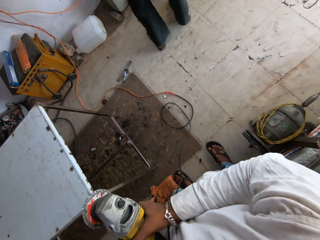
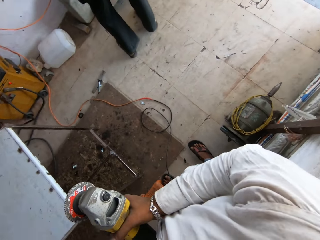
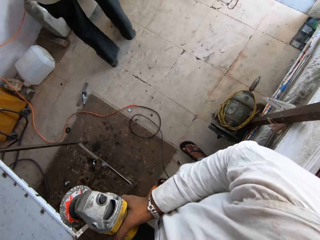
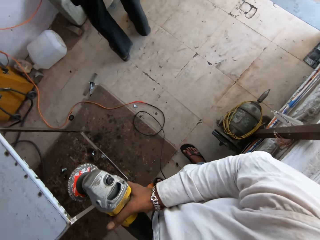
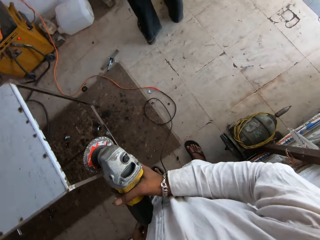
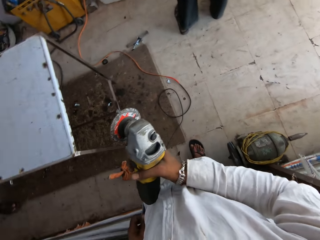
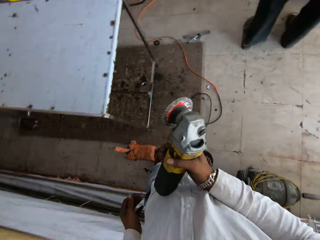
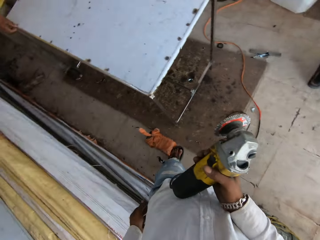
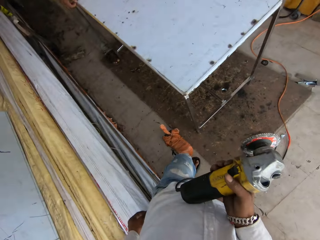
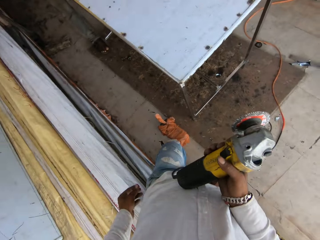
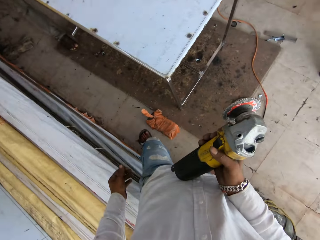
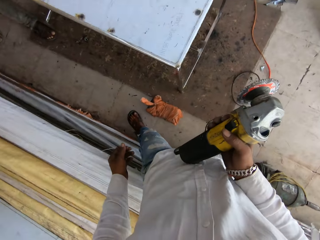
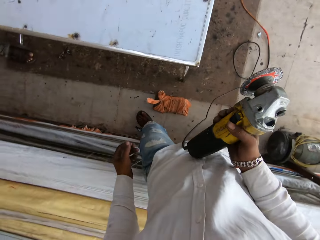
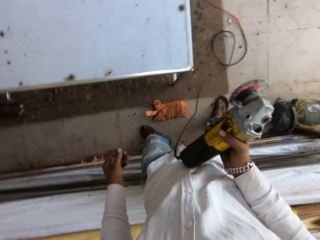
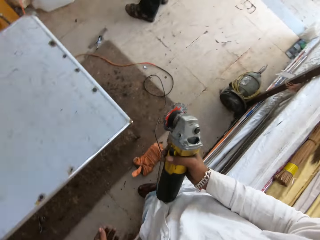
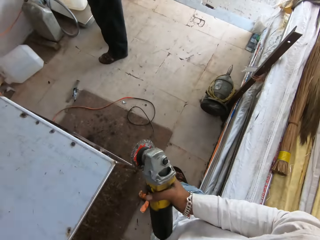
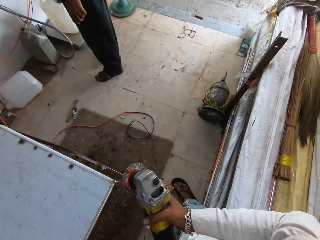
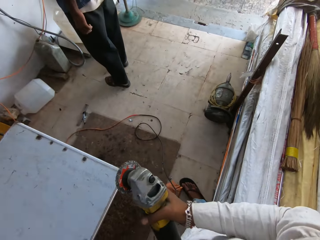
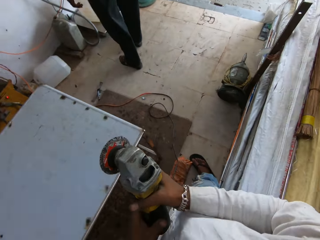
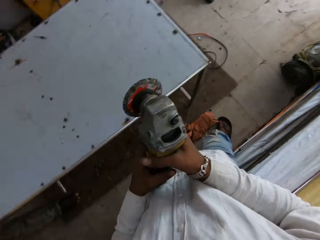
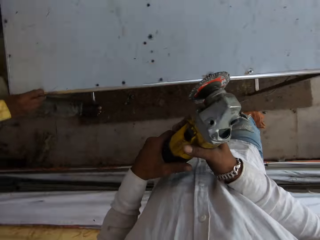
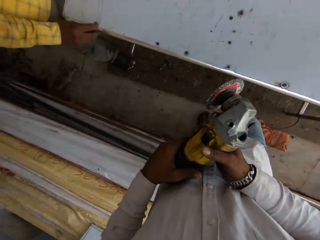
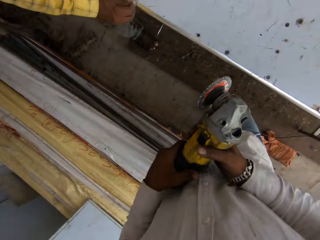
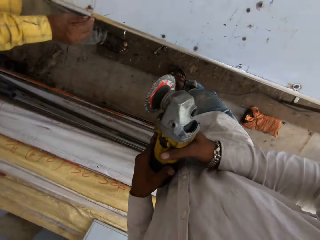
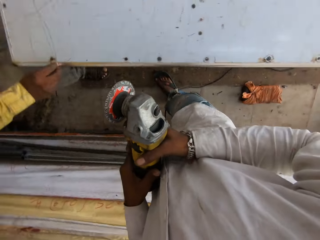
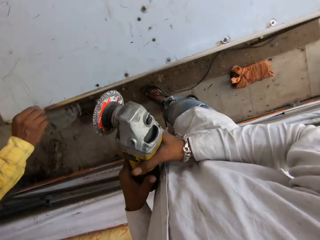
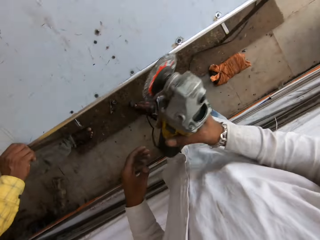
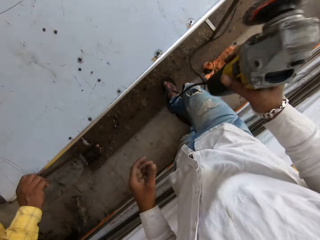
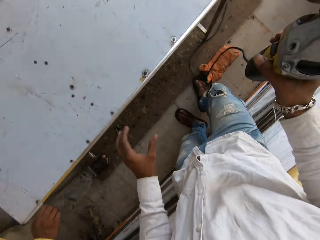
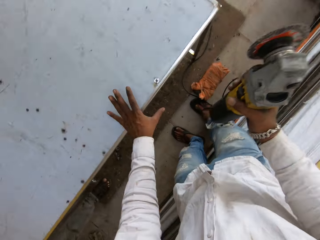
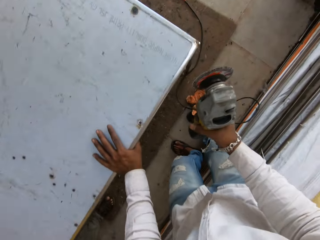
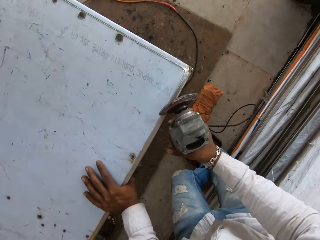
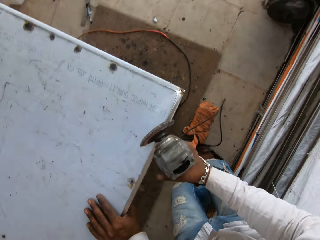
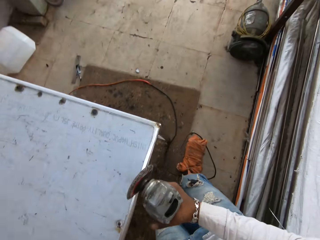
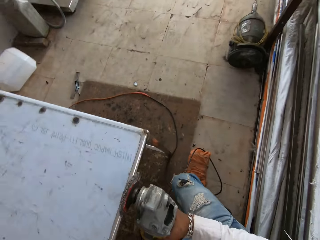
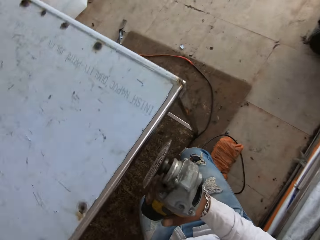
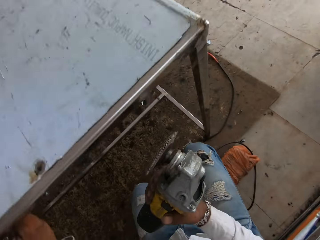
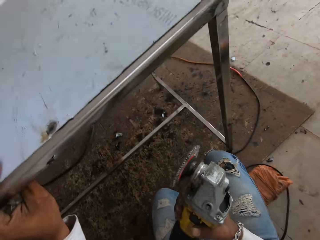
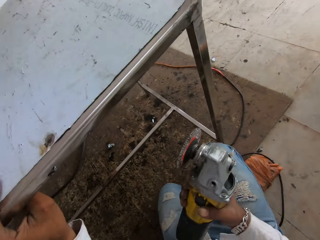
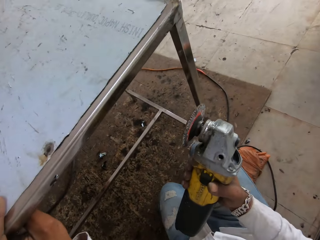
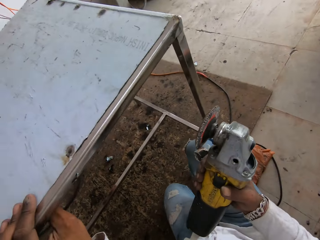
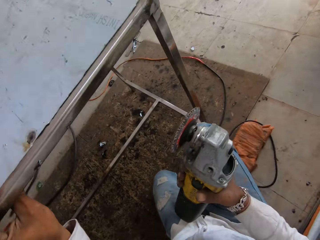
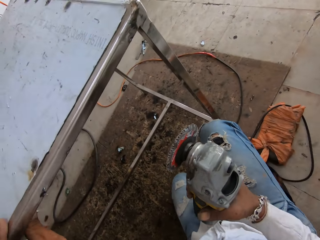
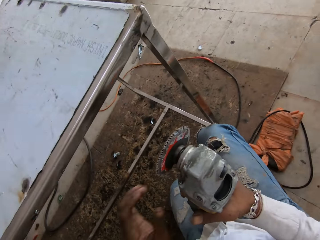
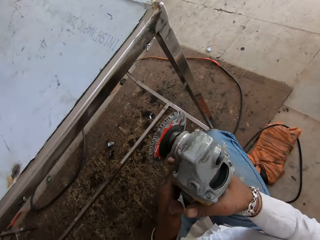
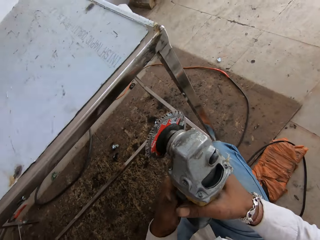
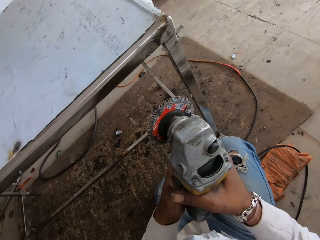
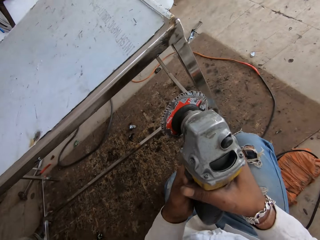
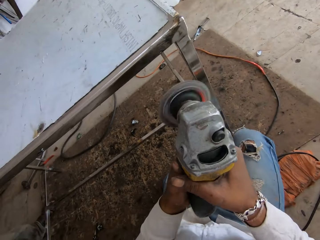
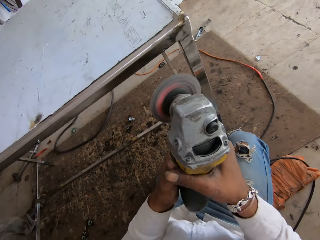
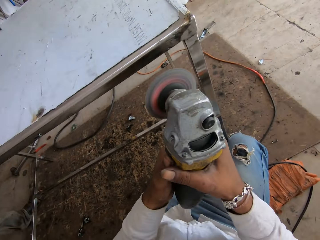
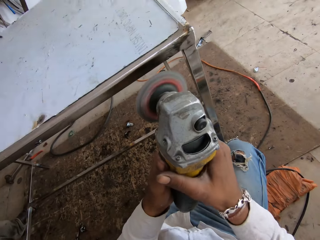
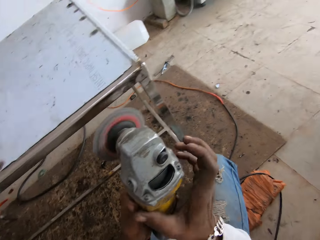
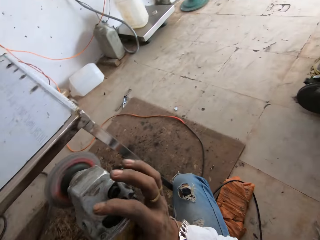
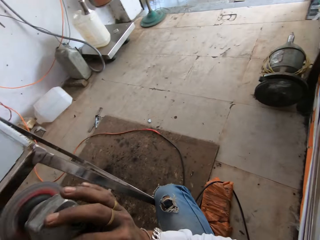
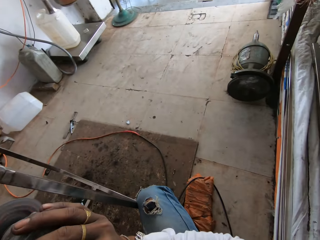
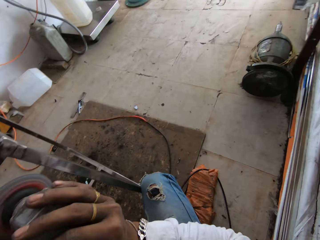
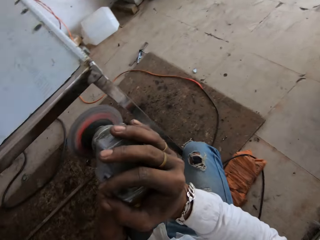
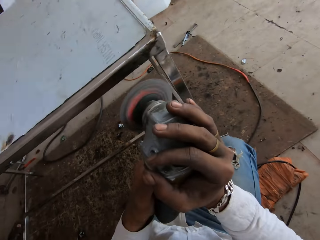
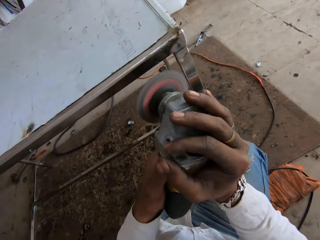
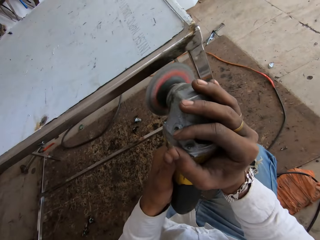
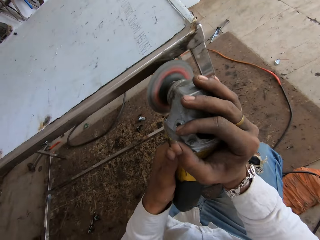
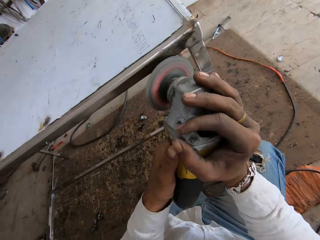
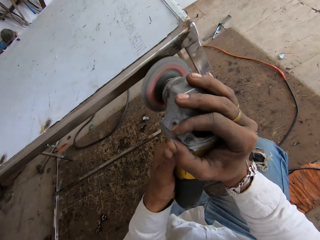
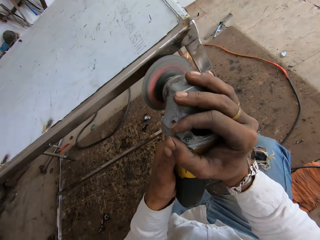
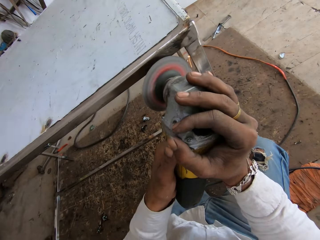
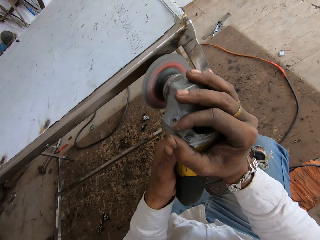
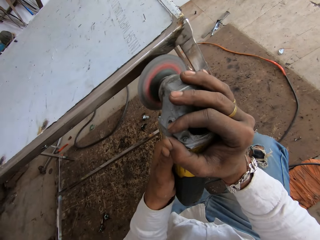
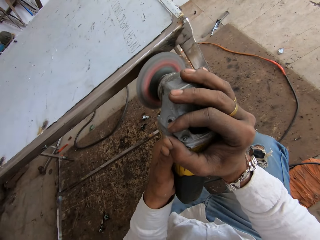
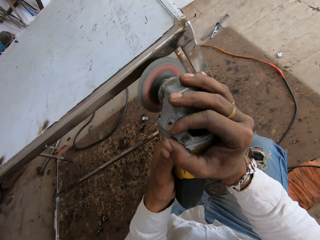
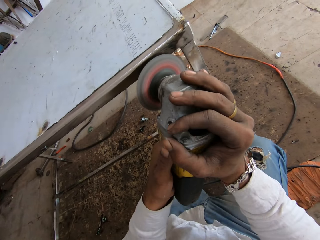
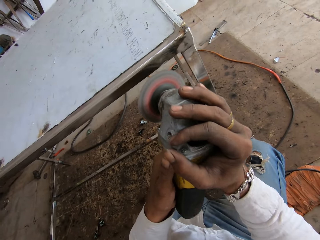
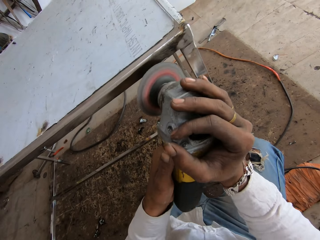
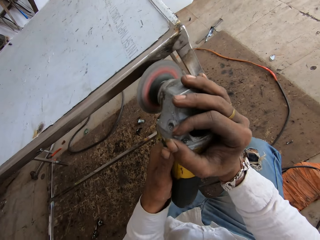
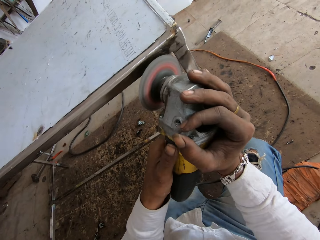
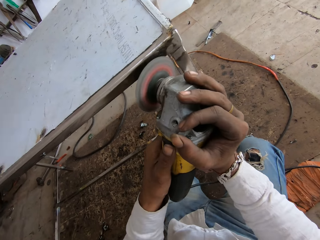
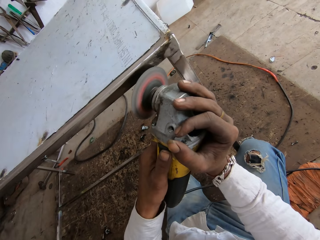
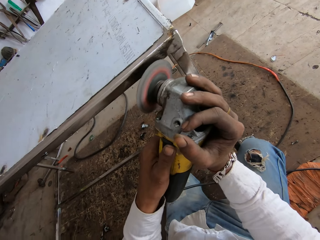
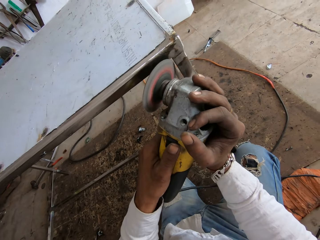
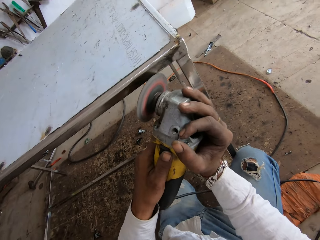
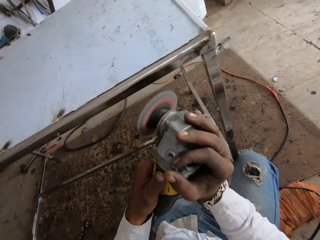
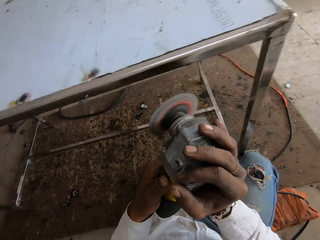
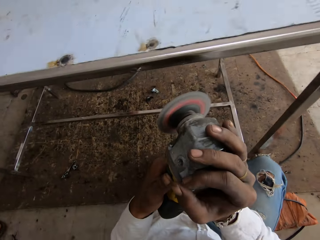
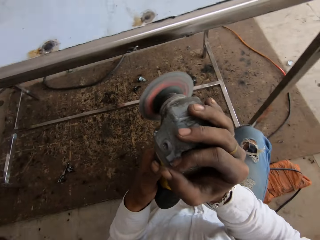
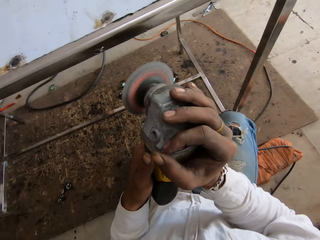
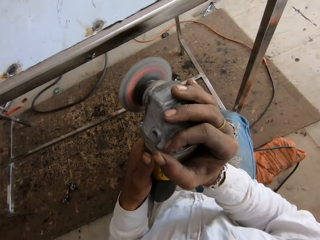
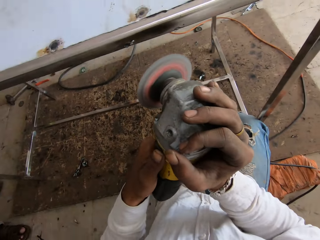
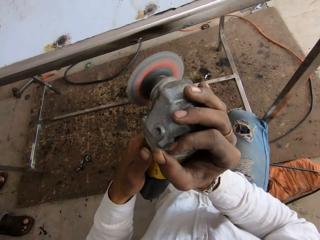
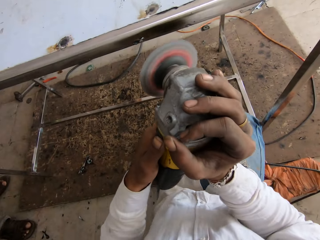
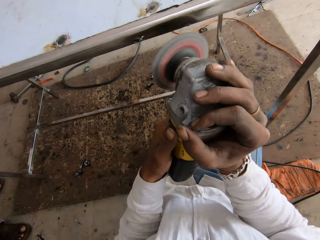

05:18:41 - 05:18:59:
The camera wearer looks around. They touch the metallic table. They interact with the person. They turn on the welding grinder. They look around. They weld the table with the welding grinder. They smoothen the table with the grinder.

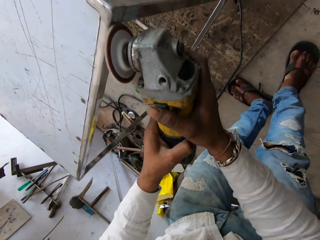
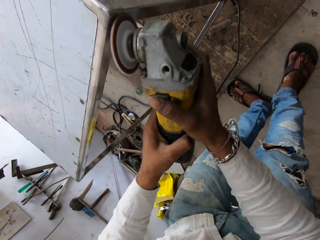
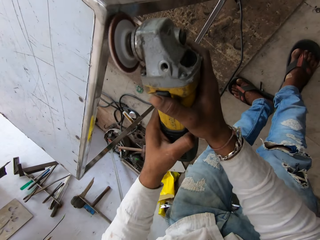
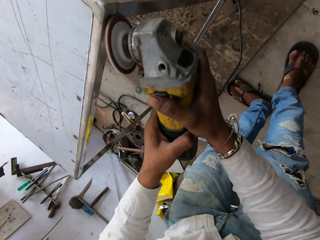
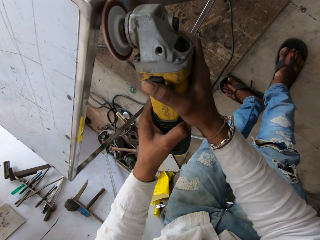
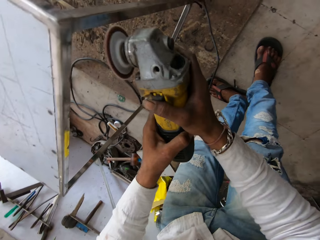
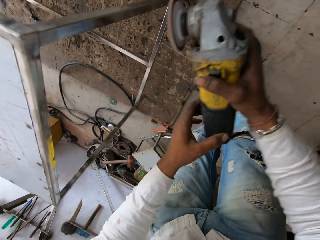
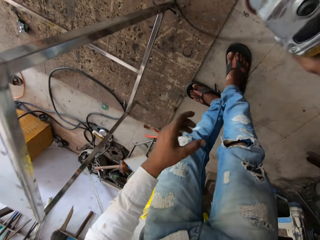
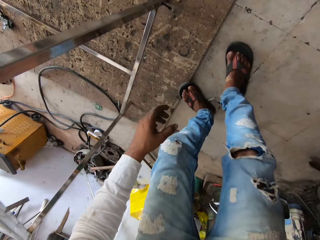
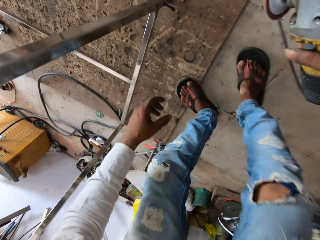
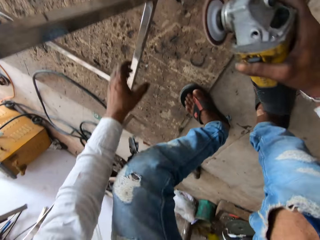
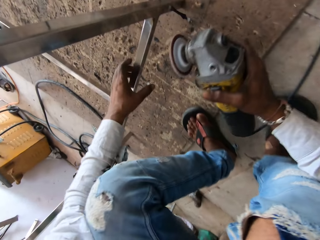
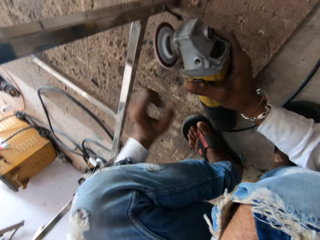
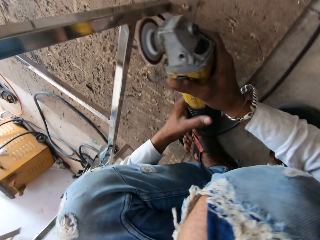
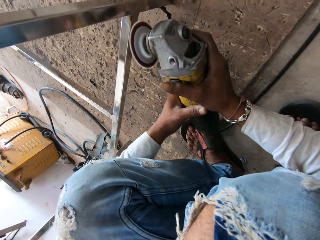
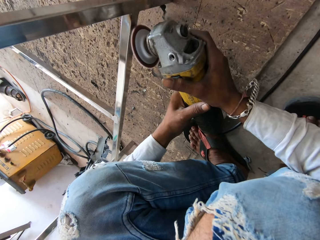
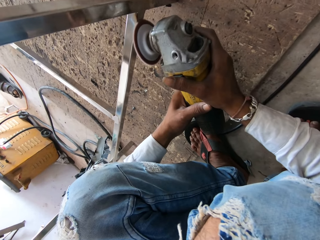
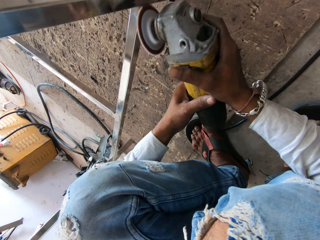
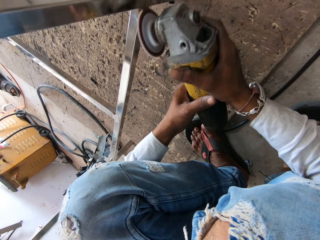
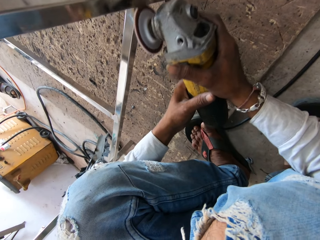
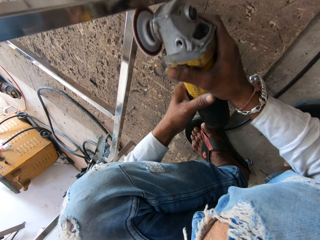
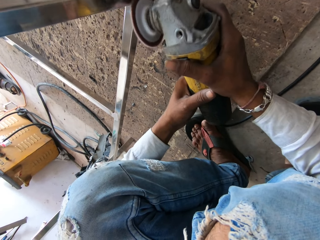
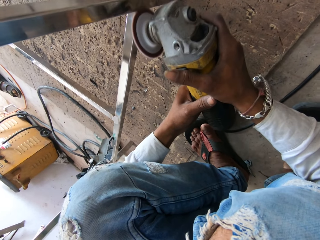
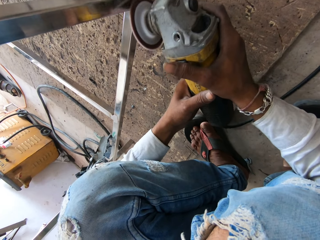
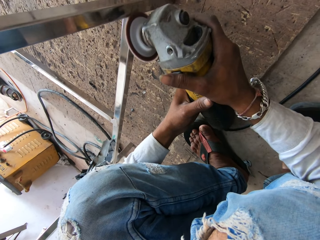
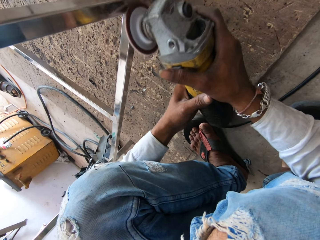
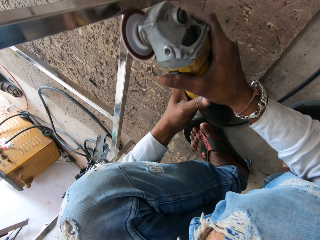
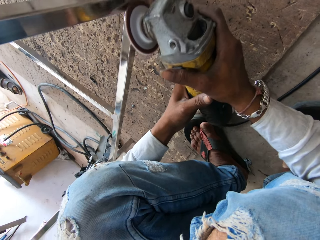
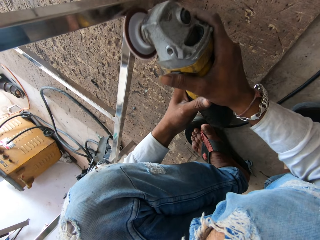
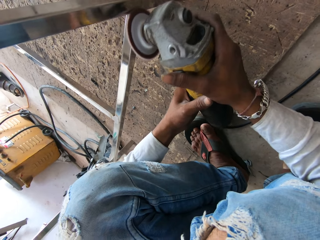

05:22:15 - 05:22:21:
The camera wearer grinds along the lower metal table frame using a grinding machine. They bend. They smoothen the metal with a metal grinder.
